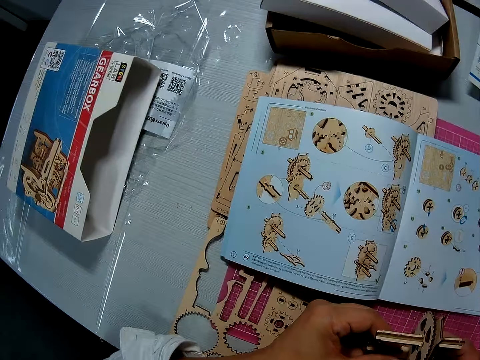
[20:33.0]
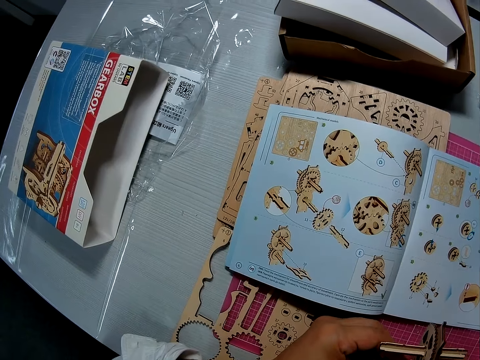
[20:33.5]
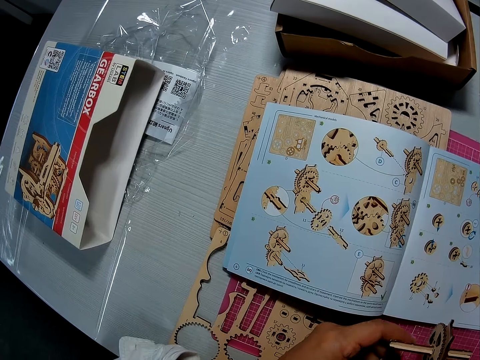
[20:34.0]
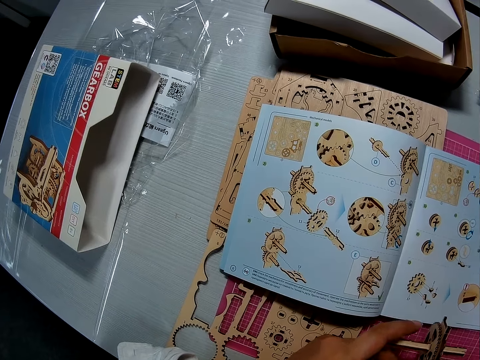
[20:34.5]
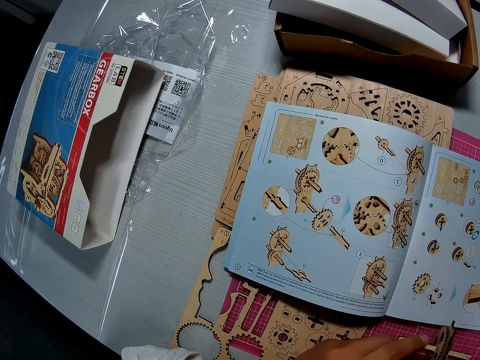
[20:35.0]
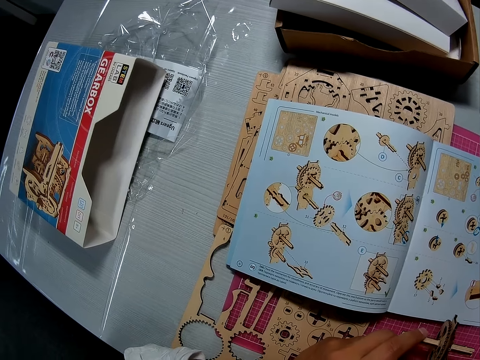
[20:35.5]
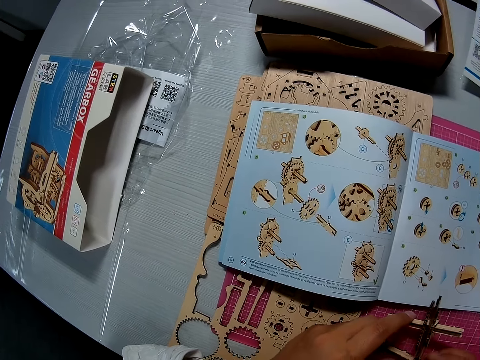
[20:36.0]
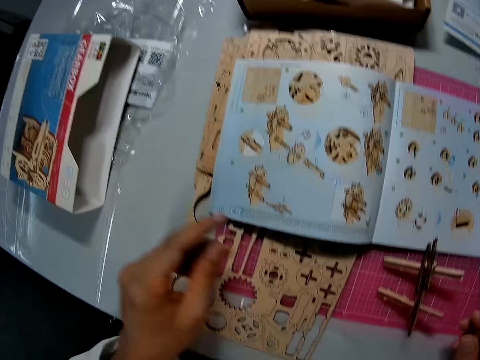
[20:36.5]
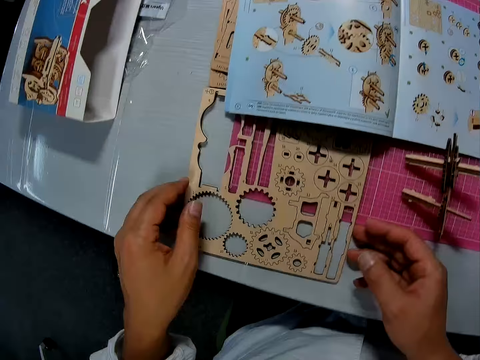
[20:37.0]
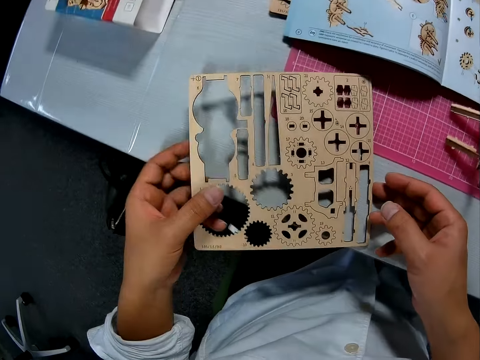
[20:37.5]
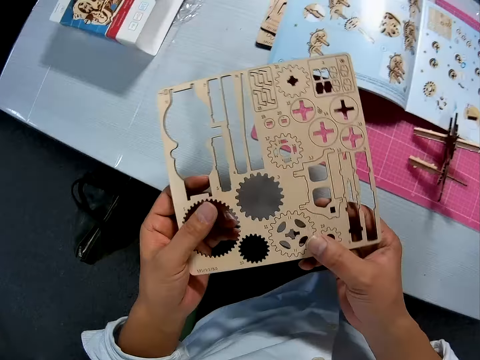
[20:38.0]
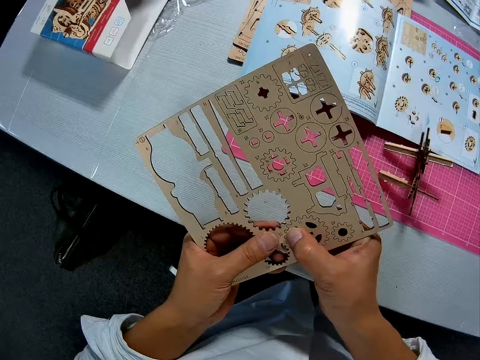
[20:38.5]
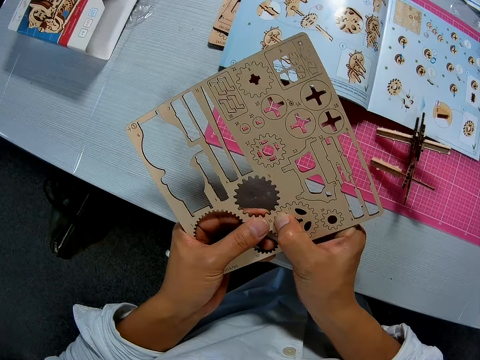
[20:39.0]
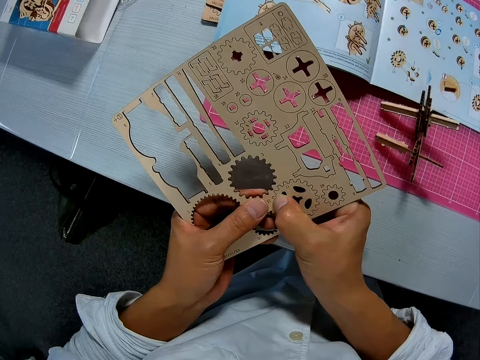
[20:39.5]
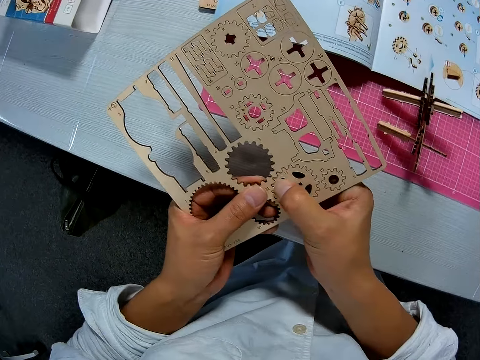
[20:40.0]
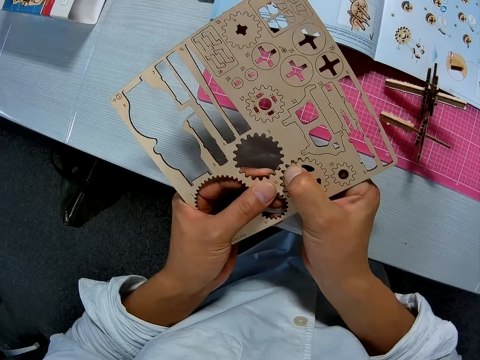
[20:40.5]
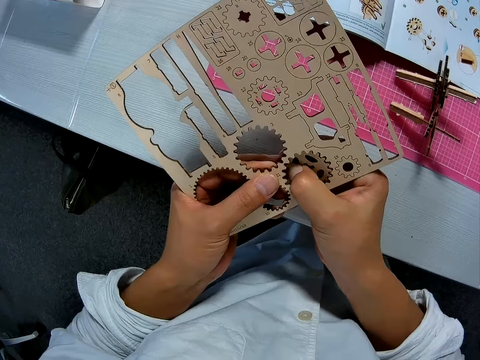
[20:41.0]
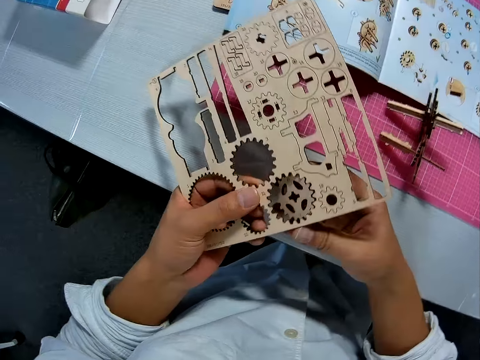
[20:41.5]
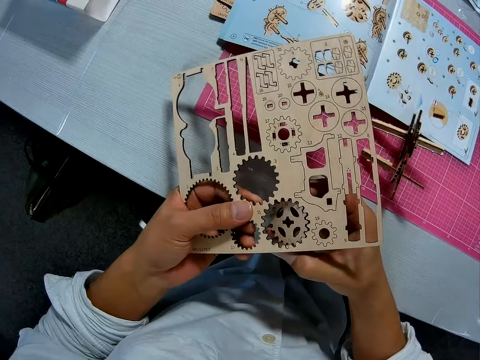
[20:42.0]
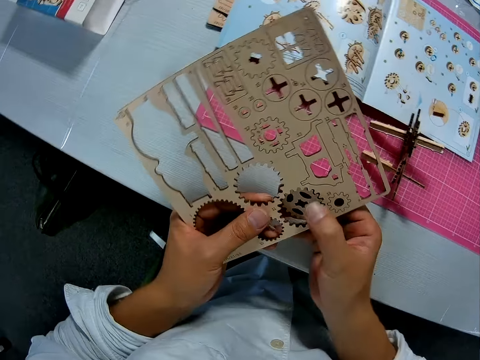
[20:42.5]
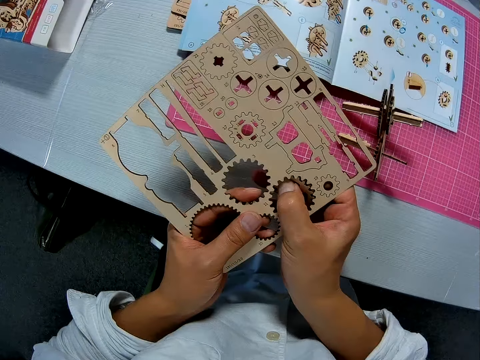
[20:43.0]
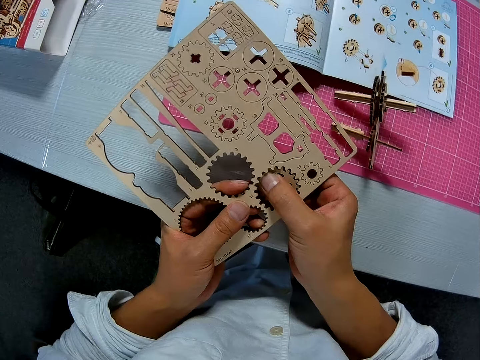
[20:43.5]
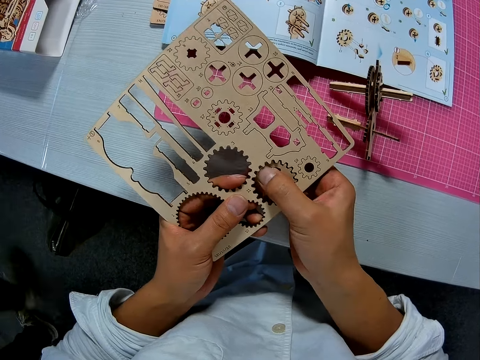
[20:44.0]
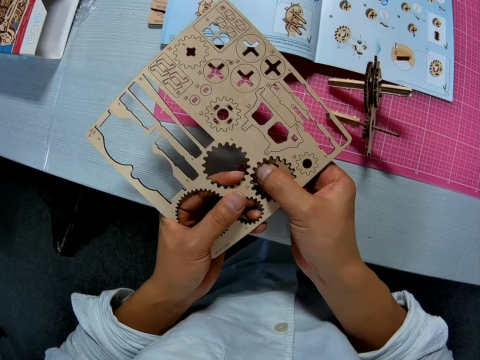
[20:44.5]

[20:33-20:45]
The camera wearer looks at the book. They put the wood craft on the table. They pick a sheet and remove a piece from the sheet.

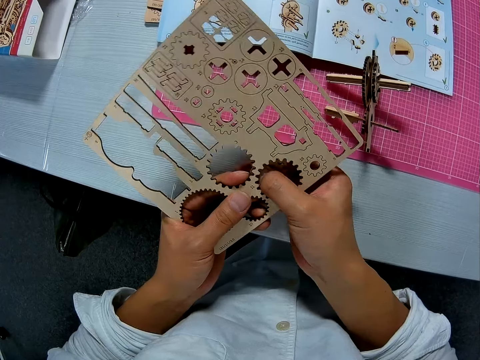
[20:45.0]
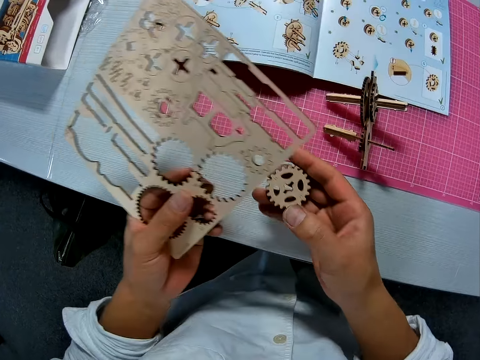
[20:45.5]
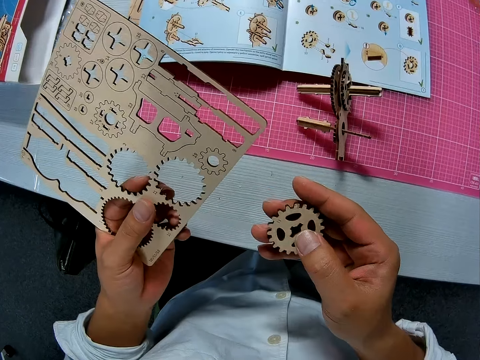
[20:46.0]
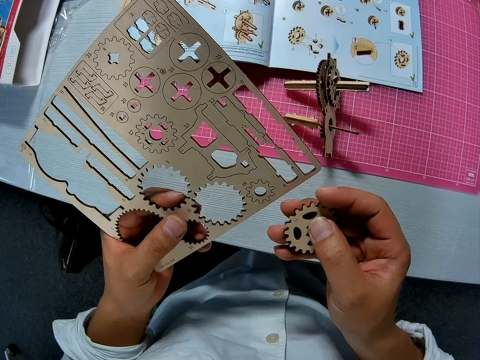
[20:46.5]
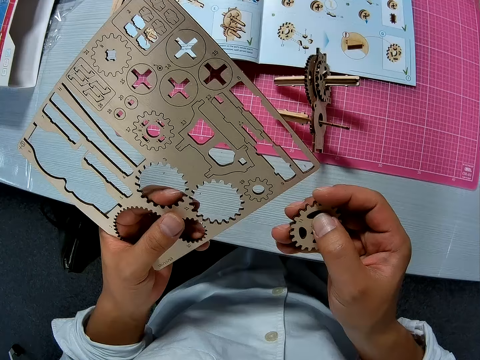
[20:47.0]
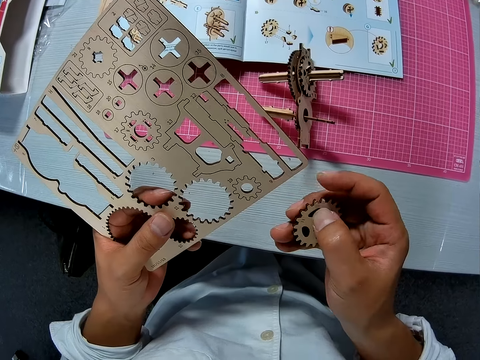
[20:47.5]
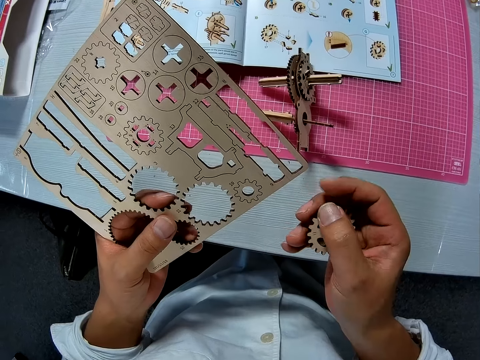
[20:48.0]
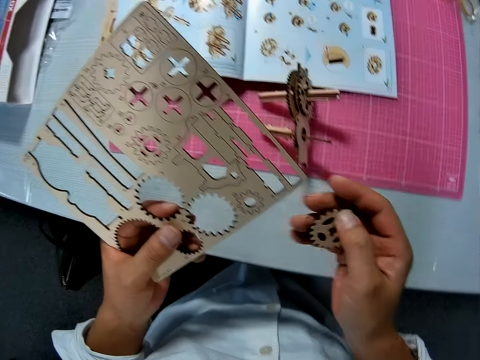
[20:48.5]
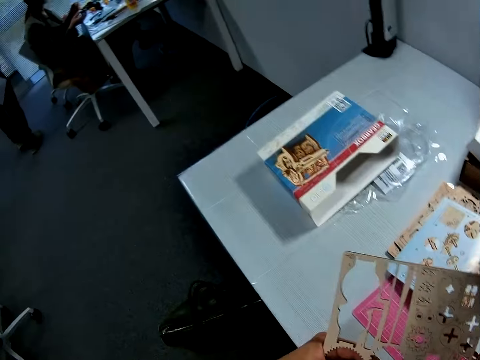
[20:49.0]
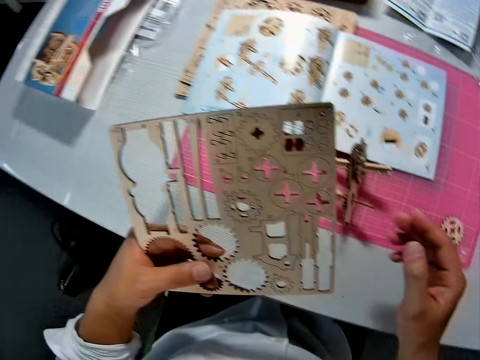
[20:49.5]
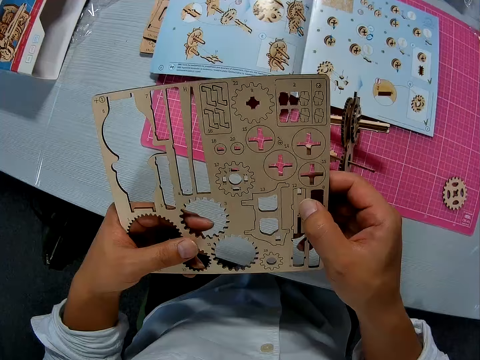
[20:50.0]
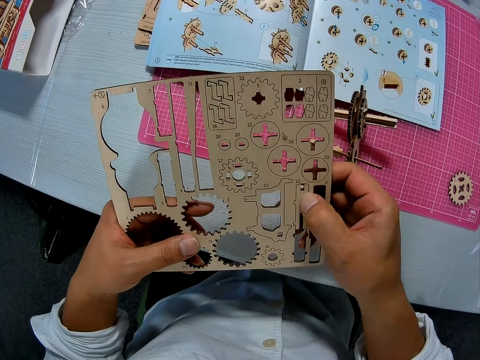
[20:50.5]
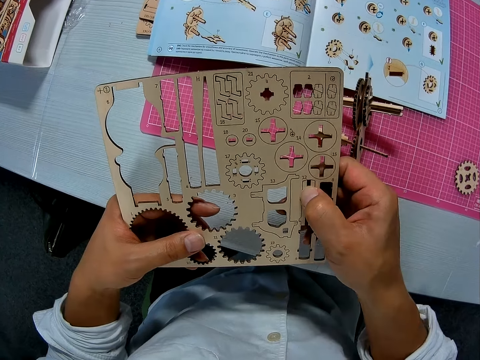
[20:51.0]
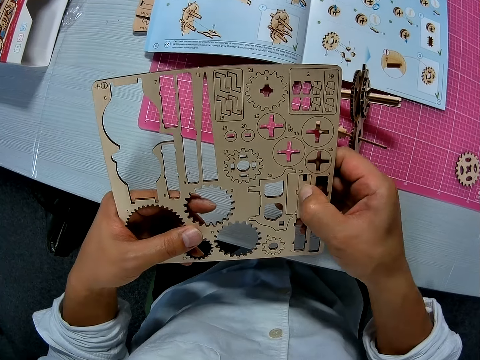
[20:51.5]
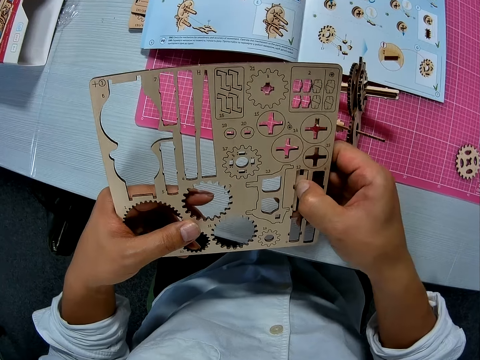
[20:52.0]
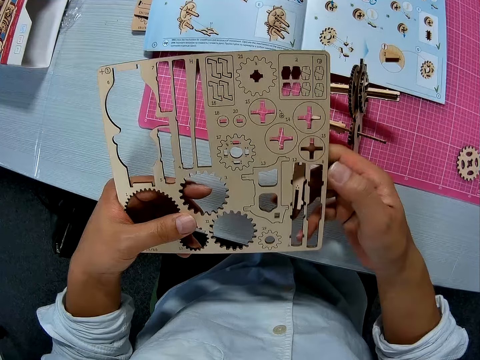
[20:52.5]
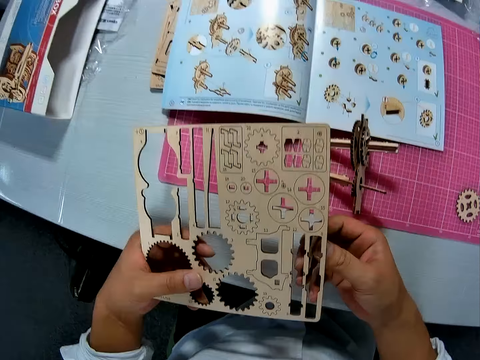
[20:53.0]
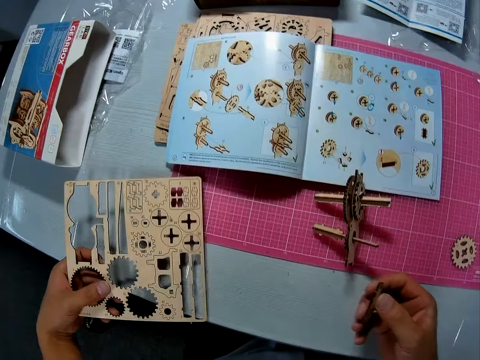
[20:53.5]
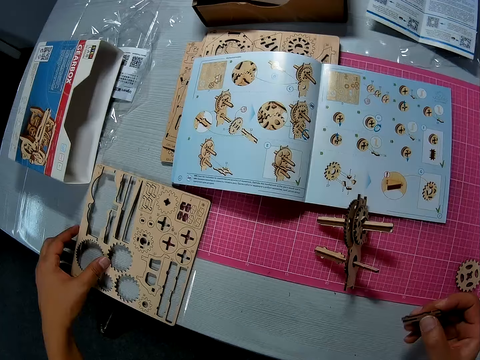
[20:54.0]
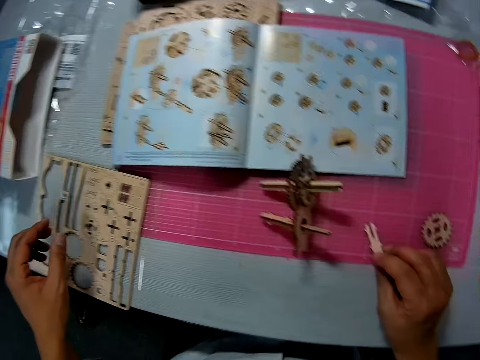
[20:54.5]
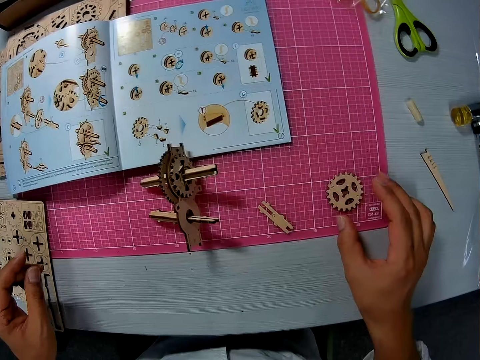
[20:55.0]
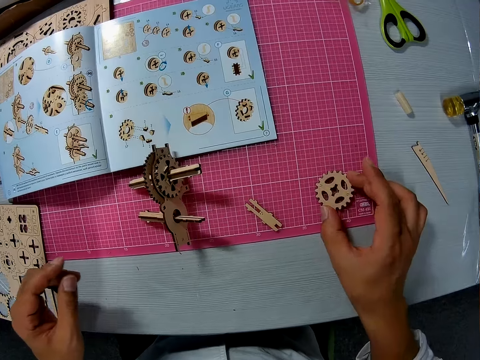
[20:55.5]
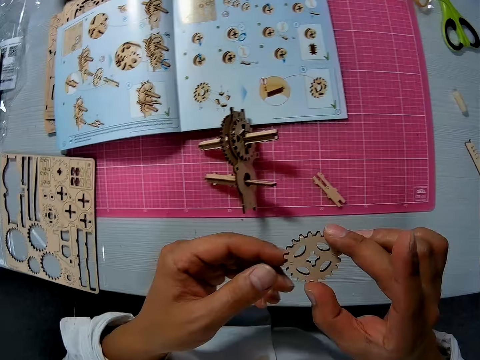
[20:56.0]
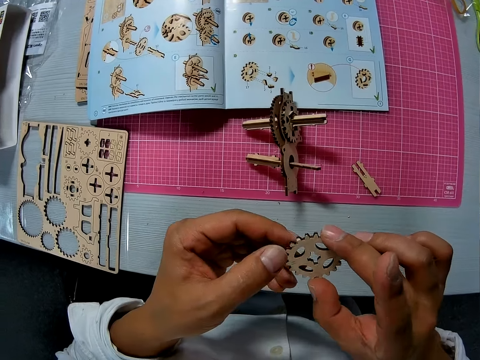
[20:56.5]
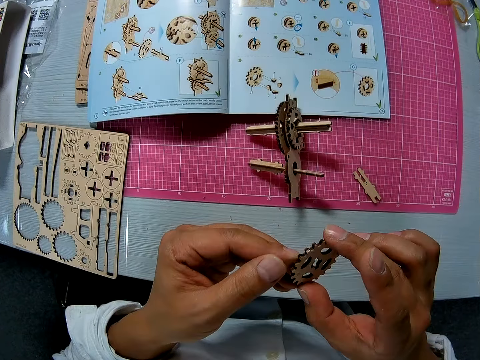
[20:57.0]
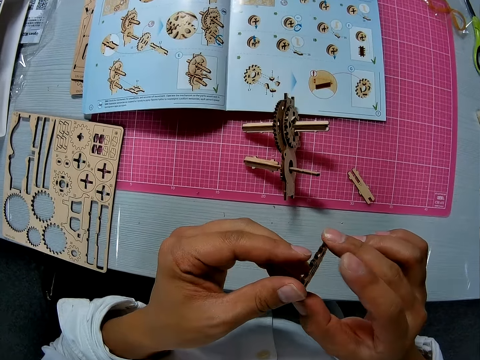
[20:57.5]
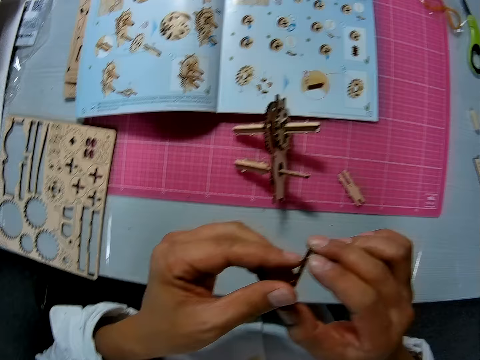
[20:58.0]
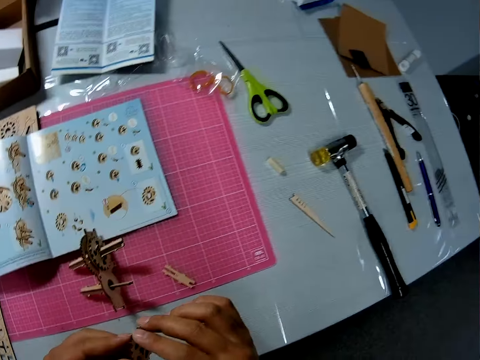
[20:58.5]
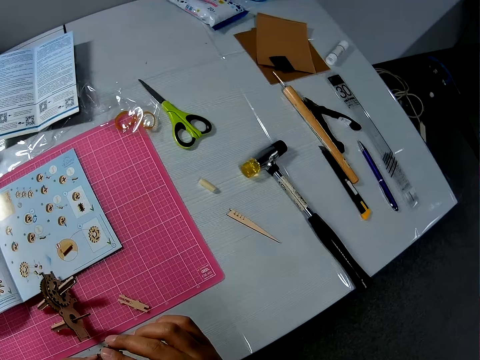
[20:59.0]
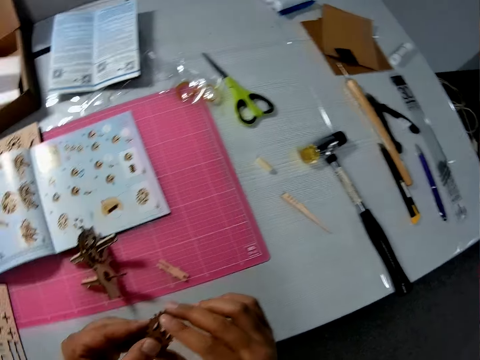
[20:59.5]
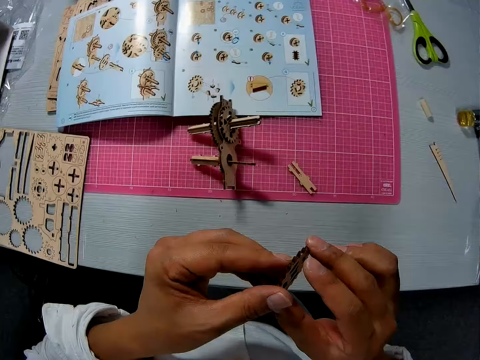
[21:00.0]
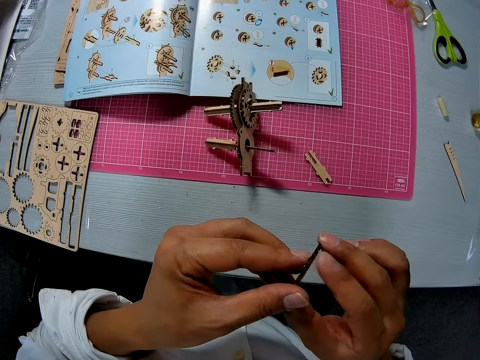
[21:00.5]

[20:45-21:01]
The camera wearer looks at the piece of wood craft. They put the piece of wood craft on the table. They remove another piece from the sheet. They put the piece of wood craft on the table. They drop the sheet. They pick a piece of wood craft from the table.
